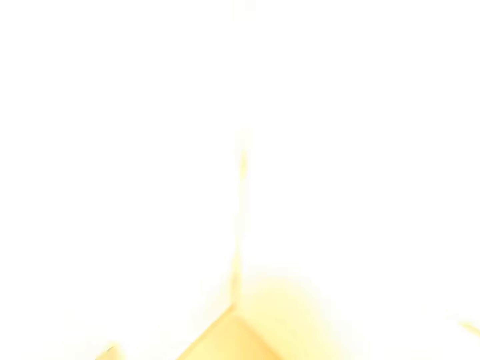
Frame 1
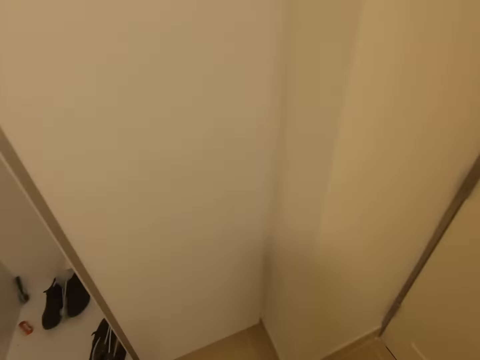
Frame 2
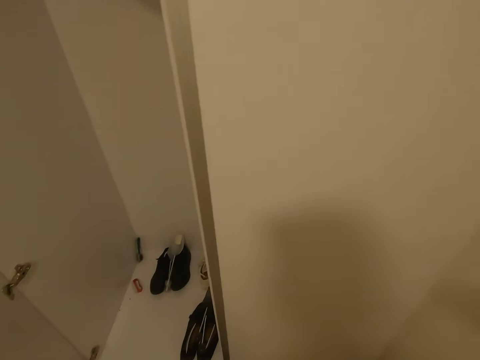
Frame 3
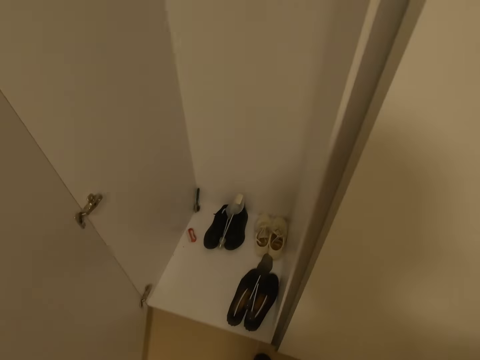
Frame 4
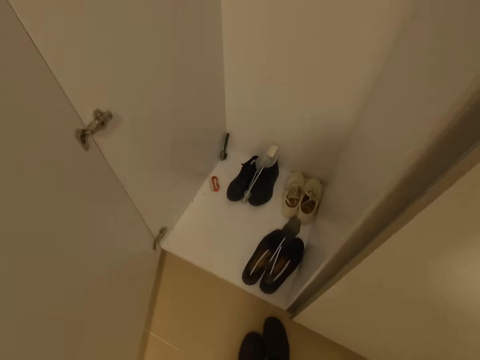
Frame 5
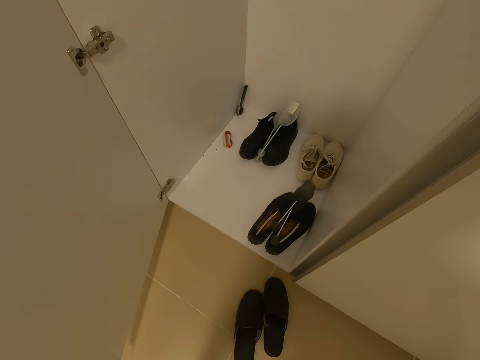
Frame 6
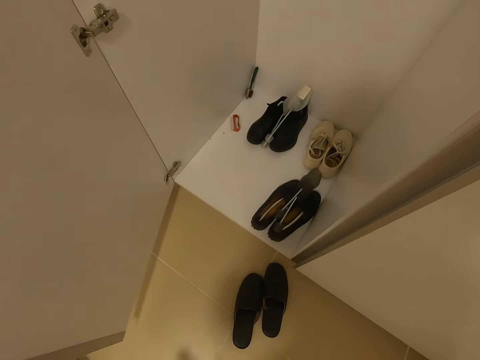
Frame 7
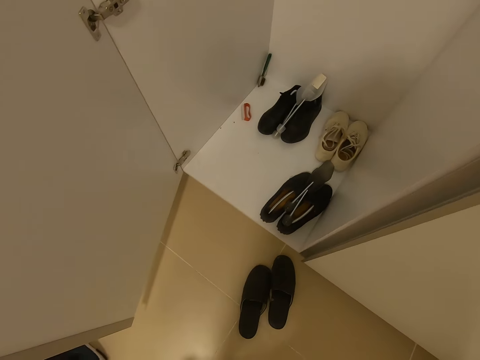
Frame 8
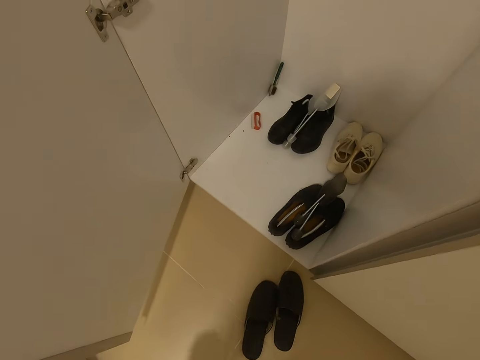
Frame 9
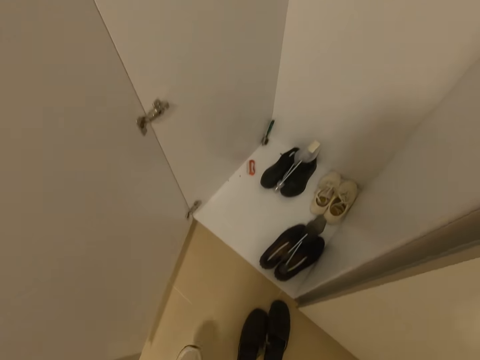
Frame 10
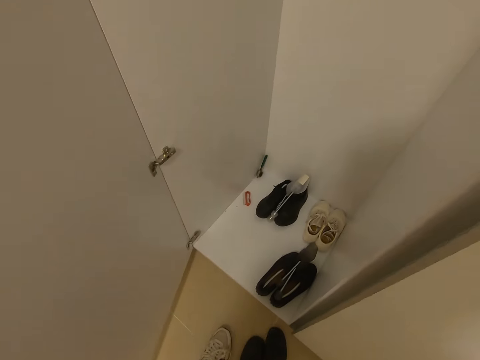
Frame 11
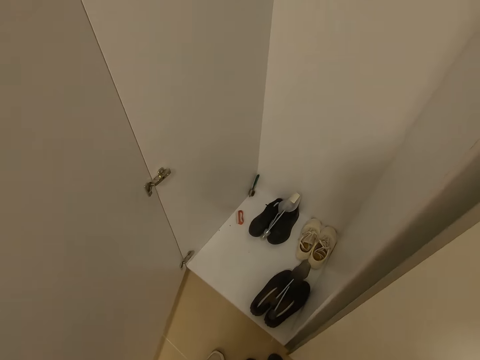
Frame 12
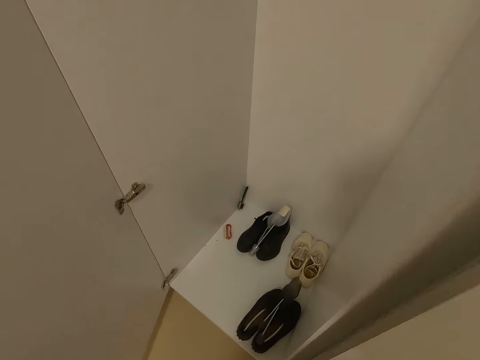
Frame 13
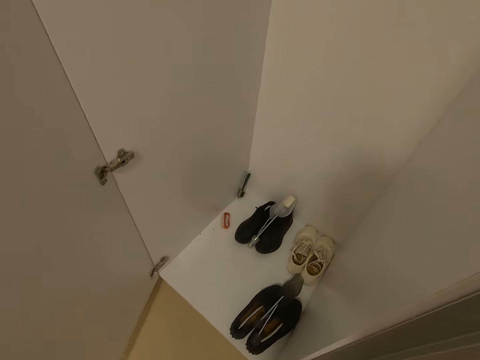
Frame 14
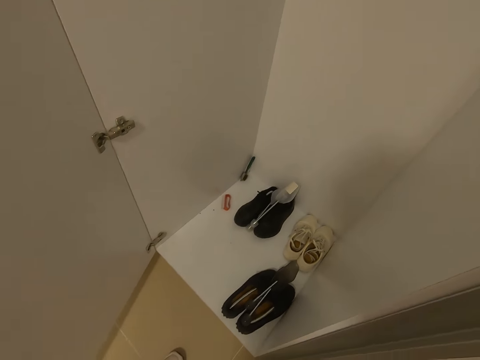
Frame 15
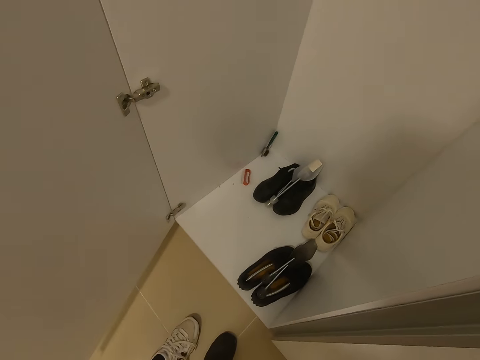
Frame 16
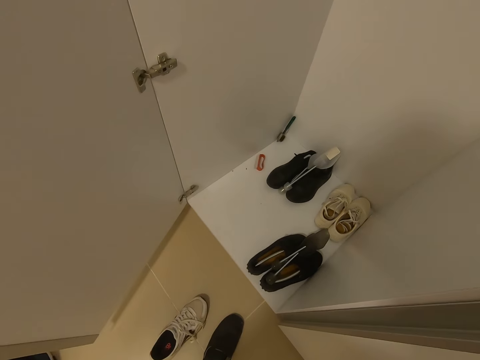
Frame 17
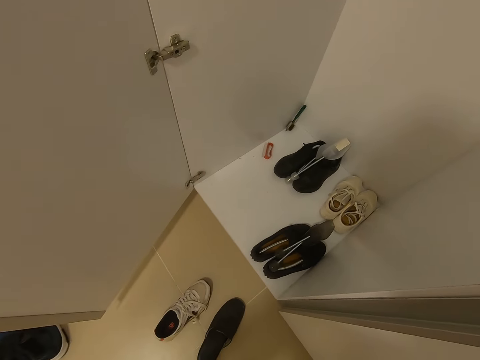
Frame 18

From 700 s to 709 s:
The camera wearer turns on the light. He removes his right shoe.

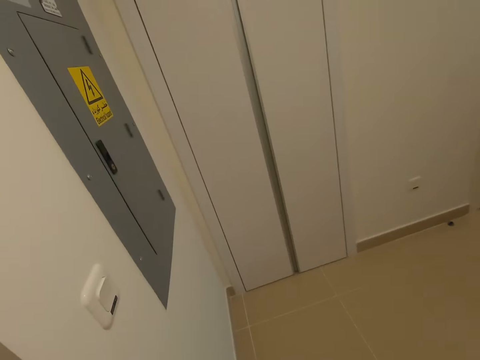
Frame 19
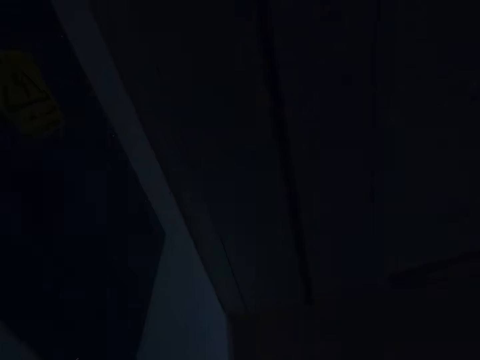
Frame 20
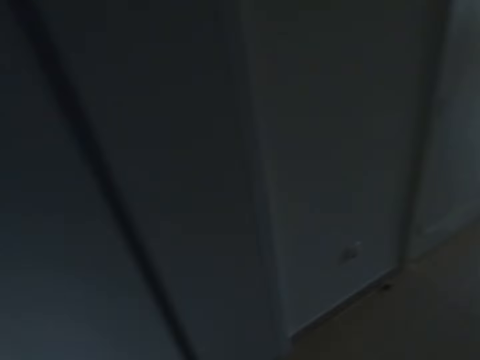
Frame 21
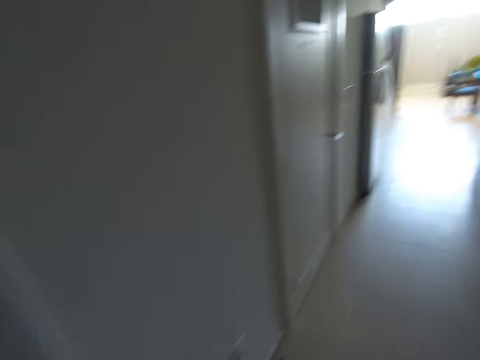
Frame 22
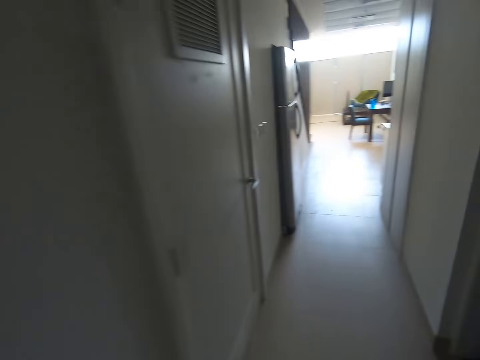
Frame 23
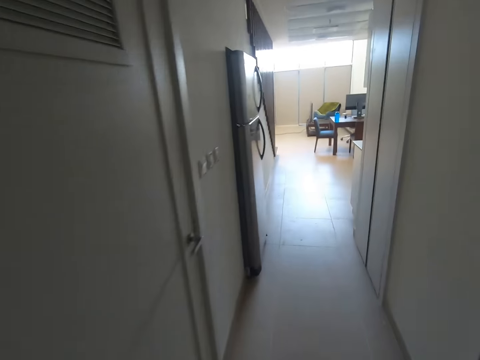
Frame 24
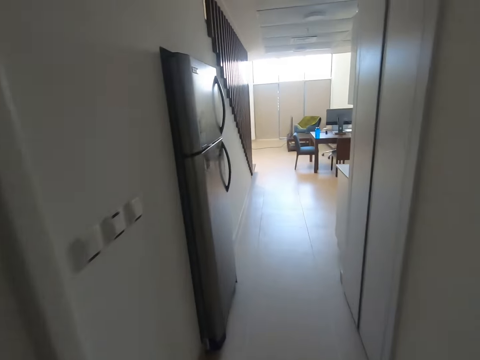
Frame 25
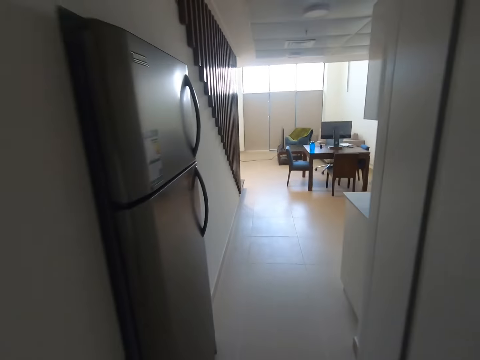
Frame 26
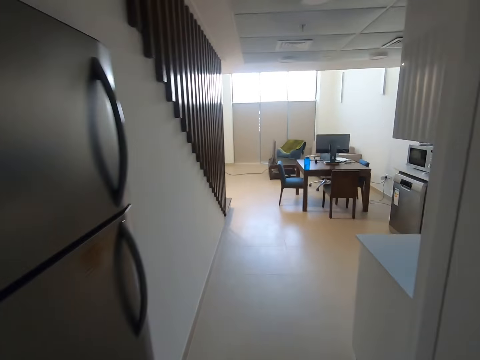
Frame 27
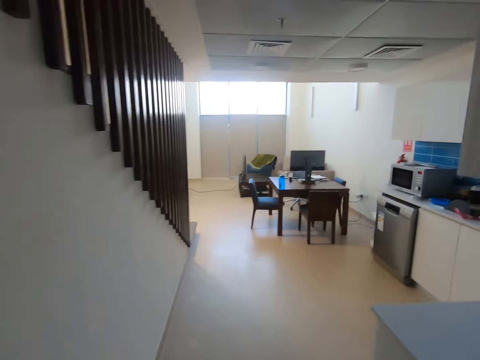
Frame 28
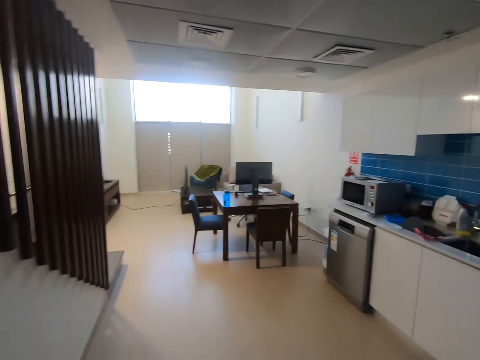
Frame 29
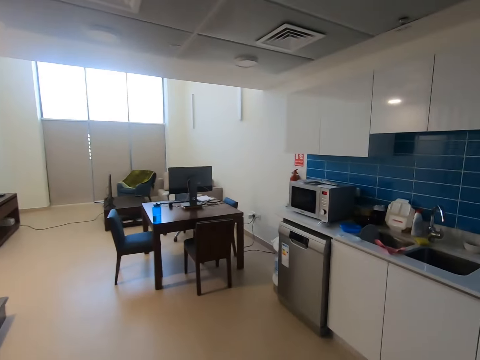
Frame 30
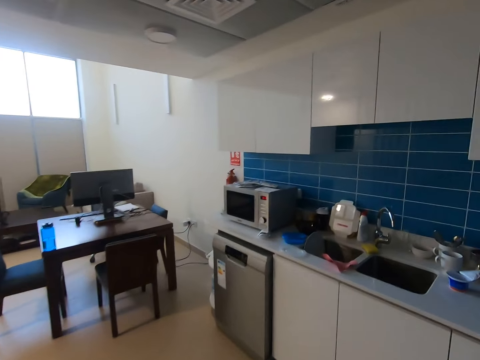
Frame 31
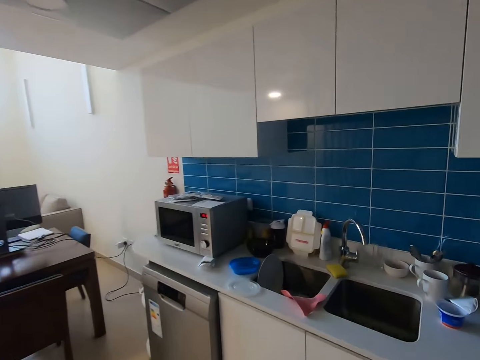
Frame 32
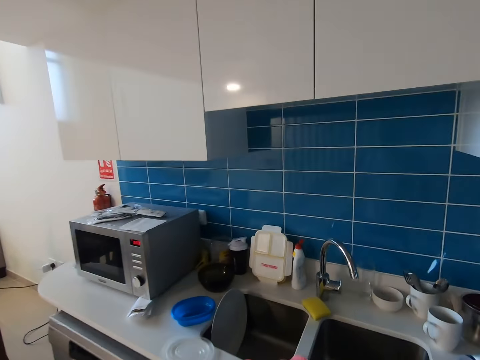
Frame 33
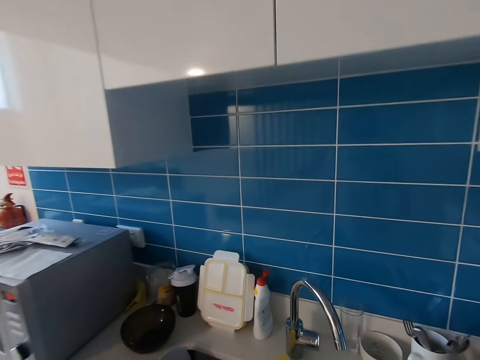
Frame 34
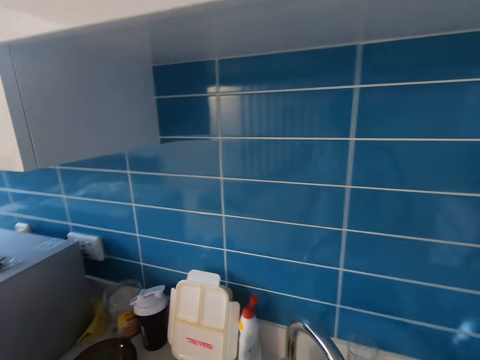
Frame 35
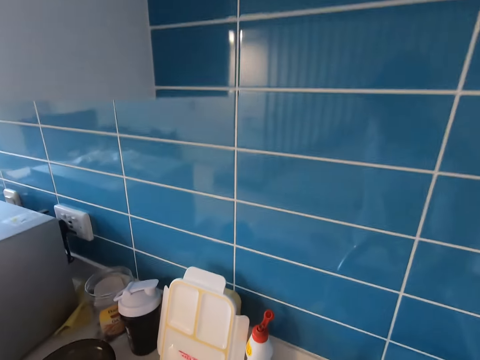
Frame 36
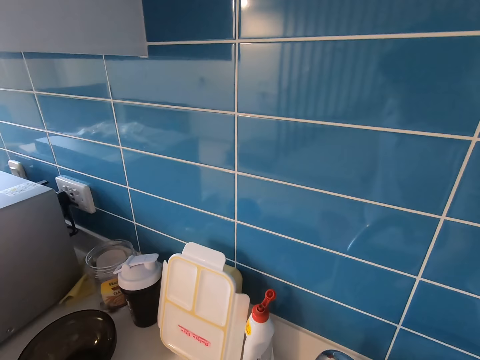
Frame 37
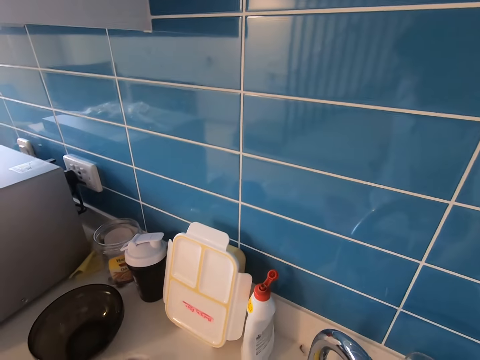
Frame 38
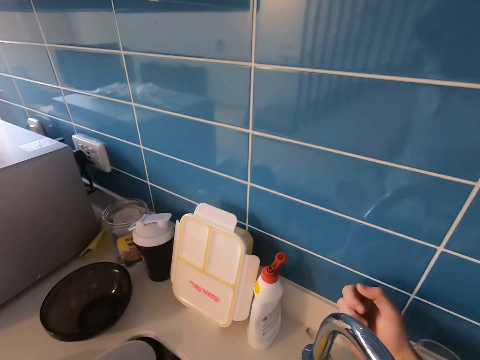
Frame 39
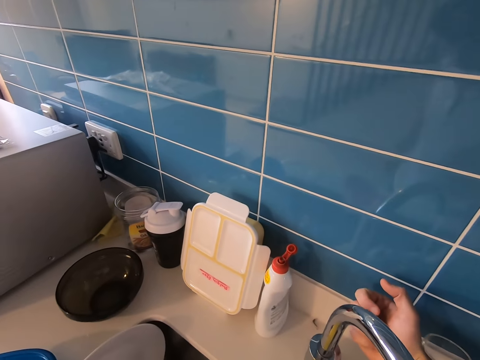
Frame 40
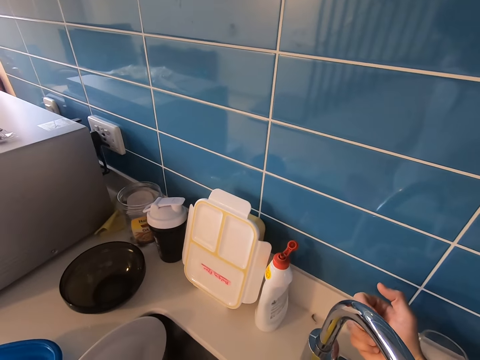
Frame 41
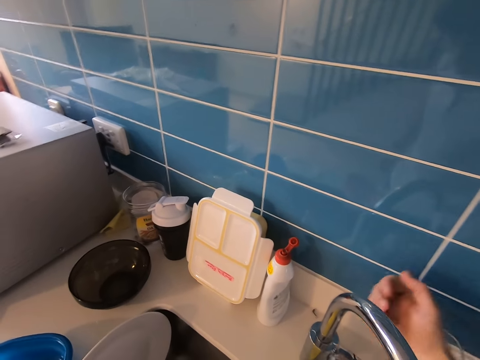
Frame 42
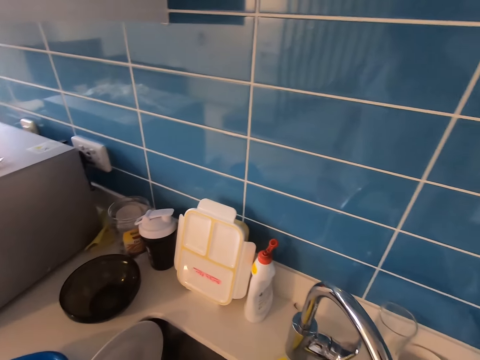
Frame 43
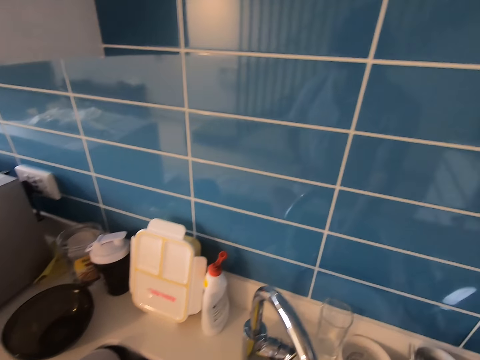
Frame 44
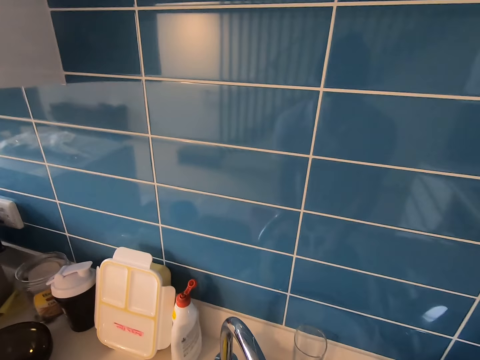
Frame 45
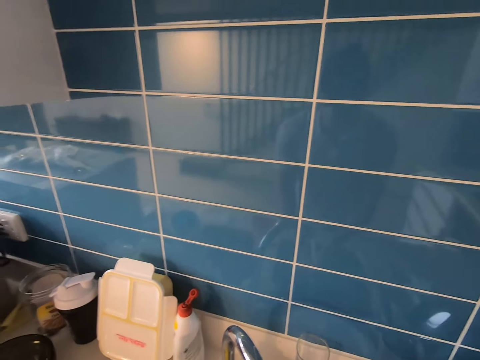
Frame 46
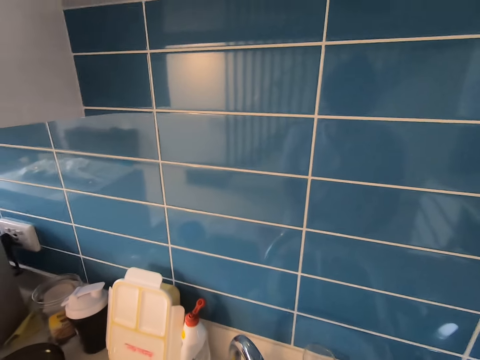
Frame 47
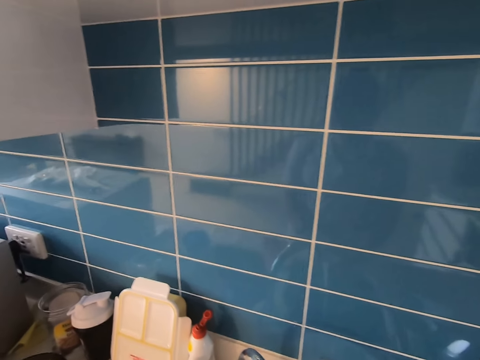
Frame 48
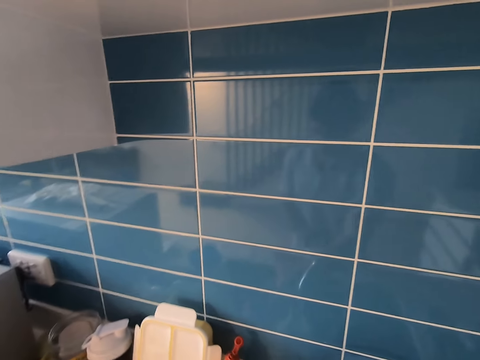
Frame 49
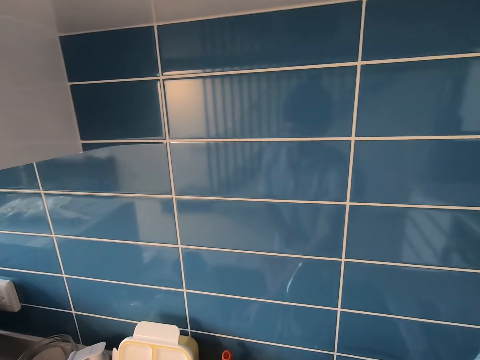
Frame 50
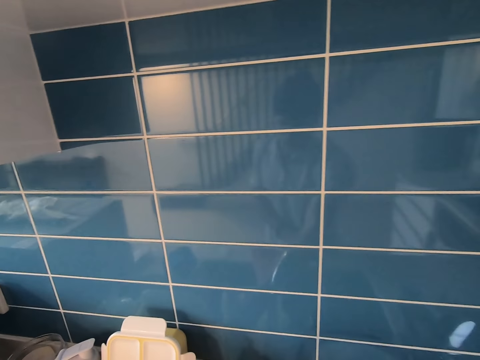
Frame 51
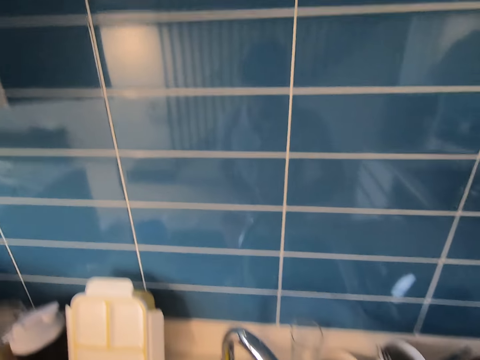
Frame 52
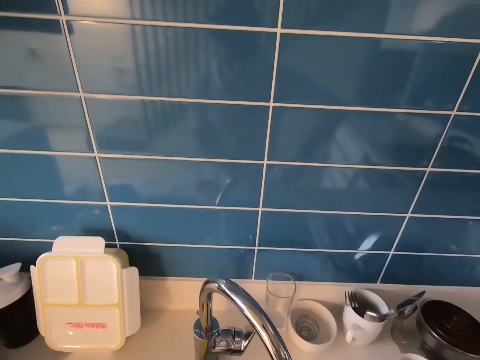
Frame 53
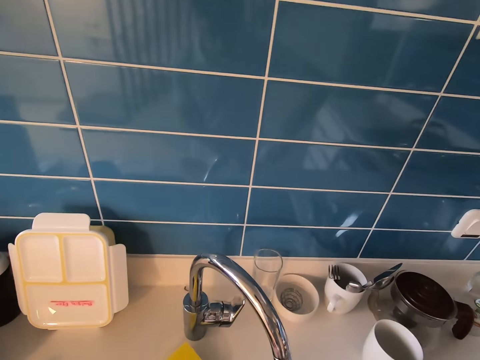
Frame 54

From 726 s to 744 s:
The camera wearer walks around the house. They turn off the light. They turn on the kitchen water tap. They pick up the bottle of soap.
